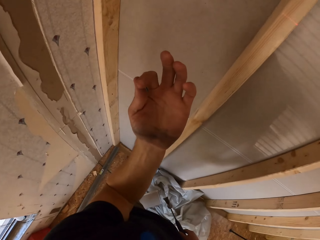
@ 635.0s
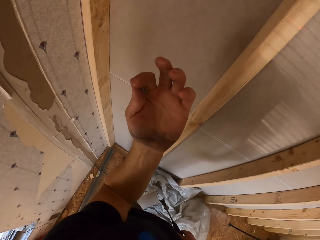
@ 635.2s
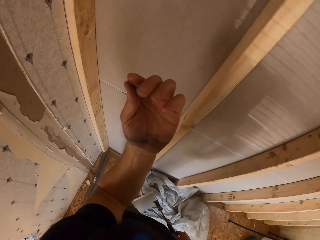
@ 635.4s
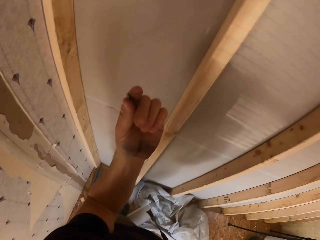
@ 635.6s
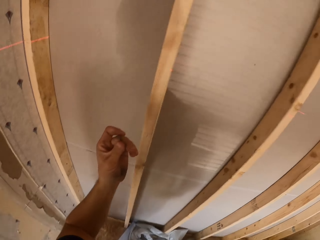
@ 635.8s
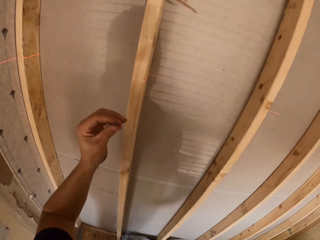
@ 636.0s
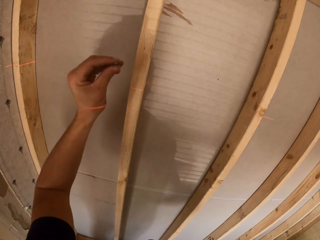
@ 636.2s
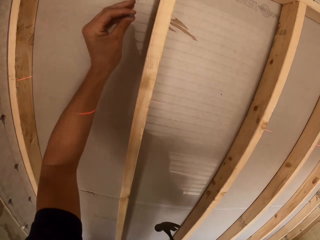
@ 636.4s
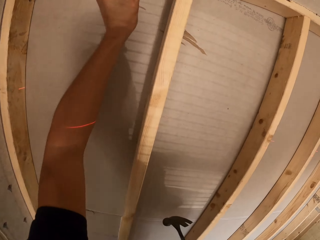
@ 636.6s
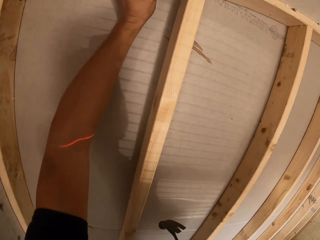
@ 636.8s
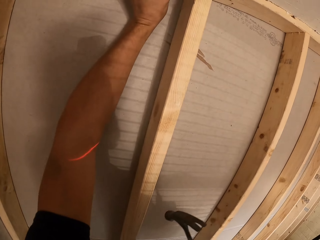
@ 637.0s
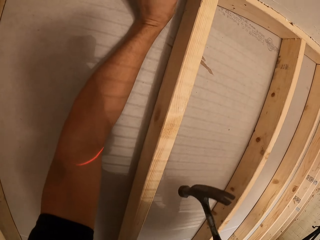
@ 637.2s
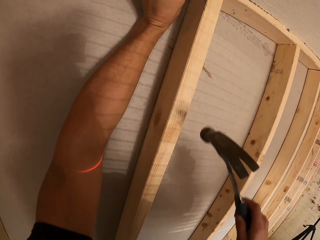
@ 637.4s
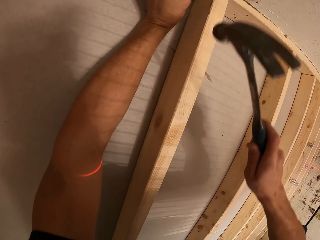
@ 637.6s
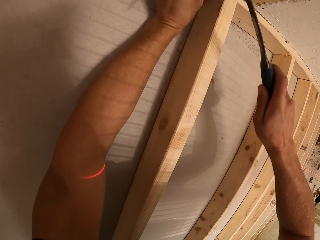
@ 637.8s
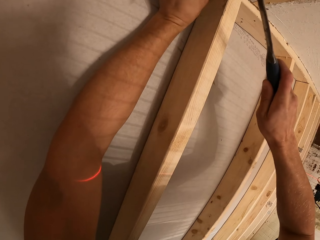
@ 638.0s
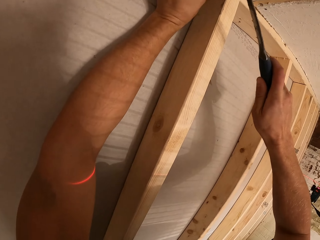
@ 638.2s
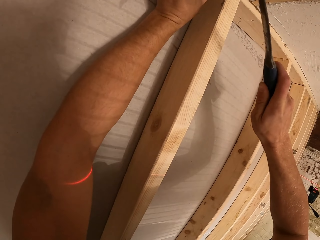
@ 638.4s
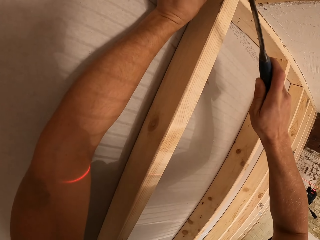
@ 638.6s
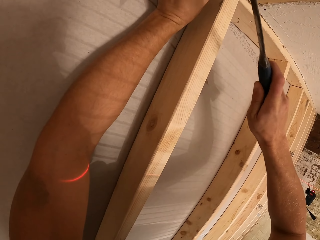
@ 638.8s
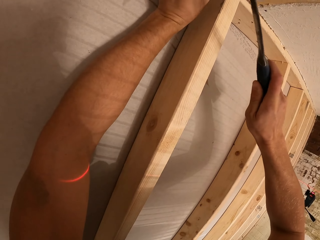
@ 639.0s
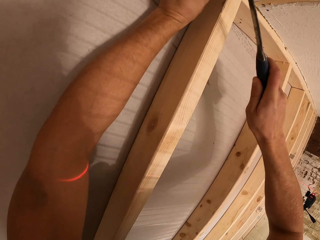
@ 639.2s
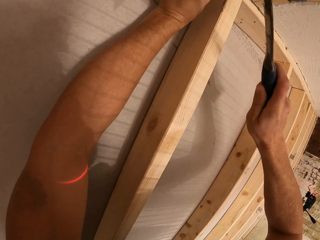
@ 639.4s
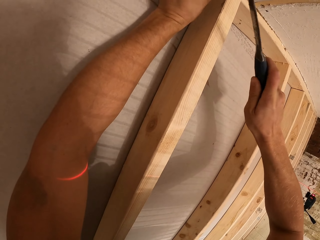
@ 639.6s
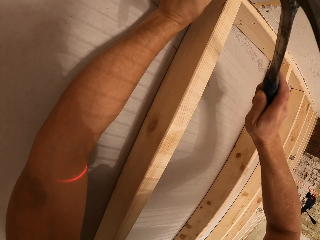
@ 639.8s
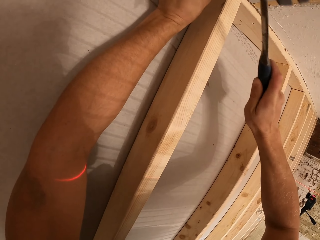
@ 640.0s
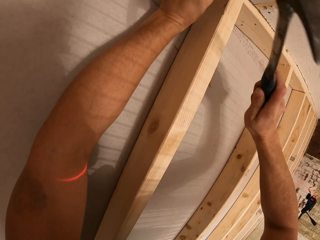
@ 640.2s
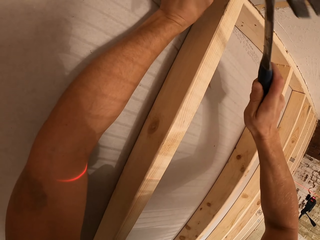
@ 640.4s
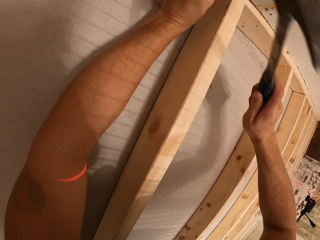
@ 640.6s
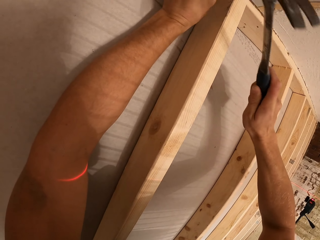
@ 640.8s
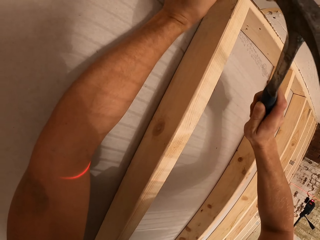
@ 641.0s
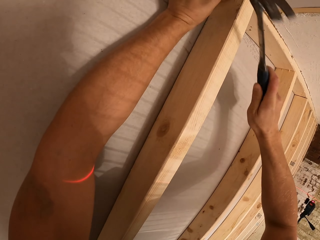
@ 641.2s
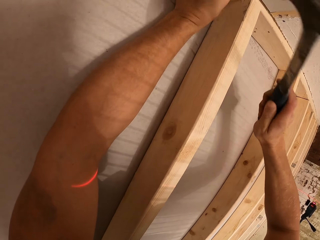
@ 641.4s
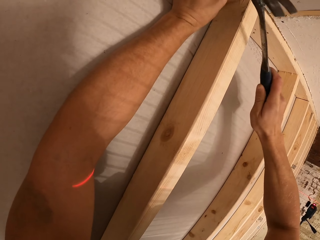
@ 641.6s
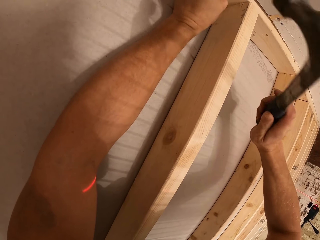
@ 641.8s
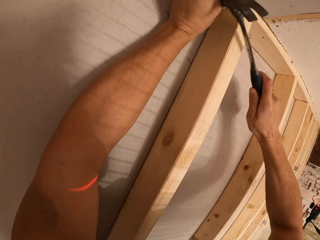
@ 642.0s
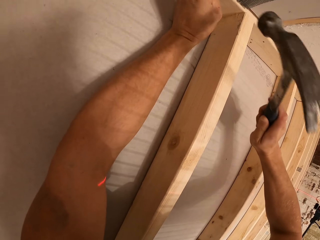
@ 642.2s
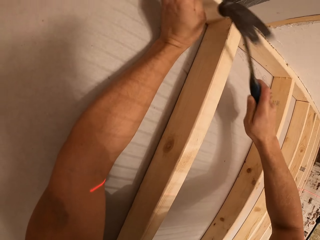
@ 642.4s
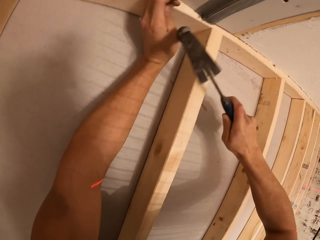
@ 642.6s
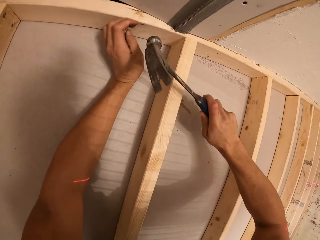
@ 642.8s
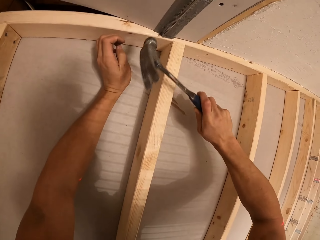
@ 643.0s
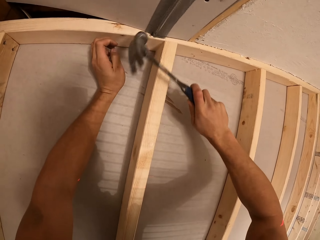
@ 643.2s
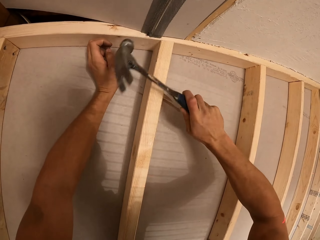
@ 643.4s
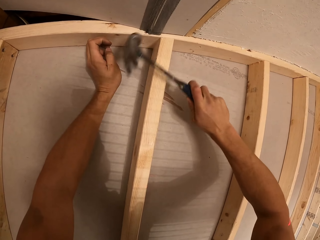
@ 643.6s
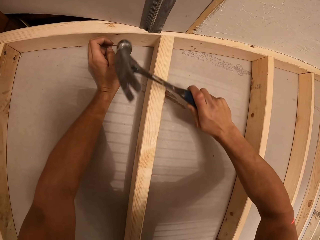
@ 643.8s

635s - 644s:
The camera wearer adjusts a nail. He holds the nail on his hand. He hits the nail on the stainless steel wire on the ceiling with a hammer.

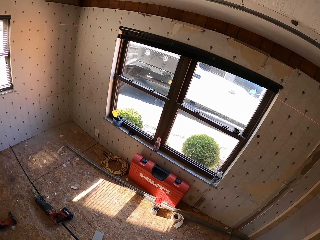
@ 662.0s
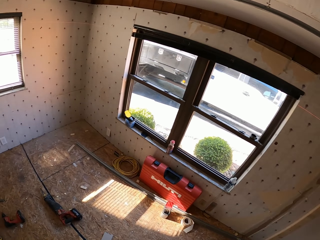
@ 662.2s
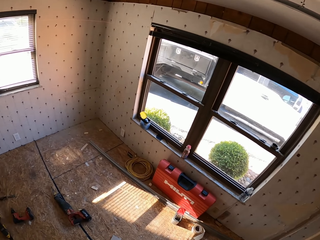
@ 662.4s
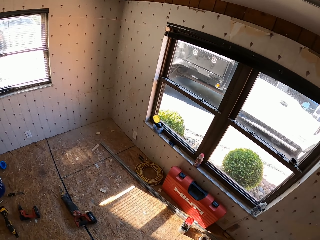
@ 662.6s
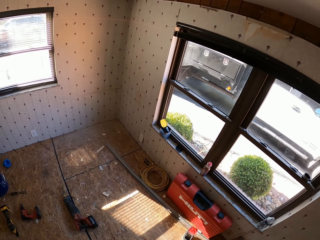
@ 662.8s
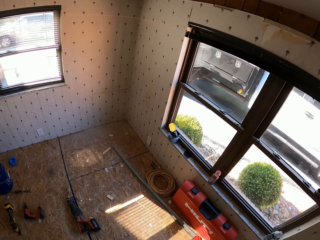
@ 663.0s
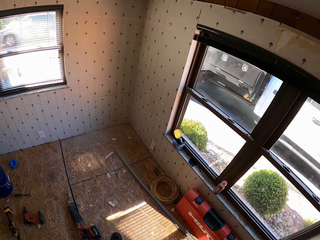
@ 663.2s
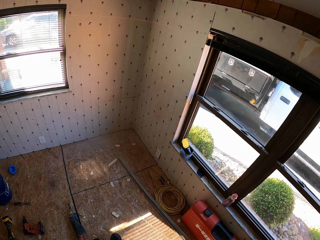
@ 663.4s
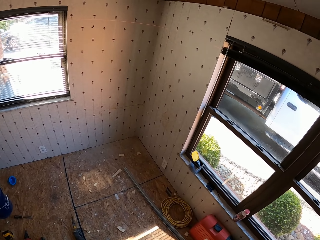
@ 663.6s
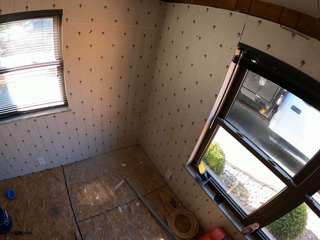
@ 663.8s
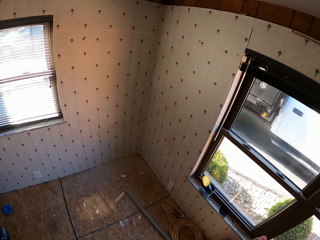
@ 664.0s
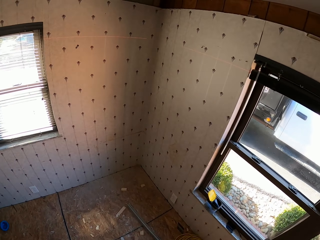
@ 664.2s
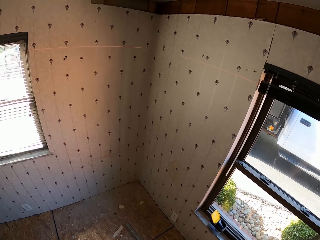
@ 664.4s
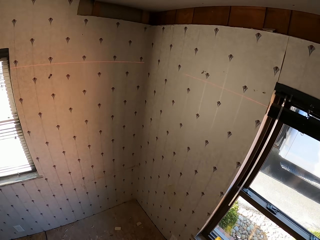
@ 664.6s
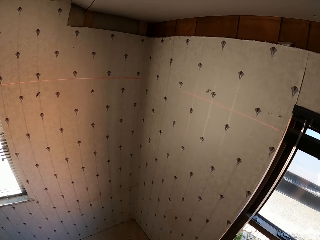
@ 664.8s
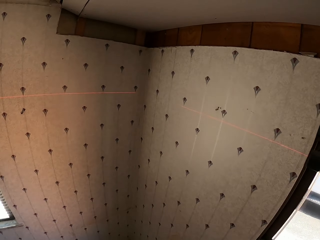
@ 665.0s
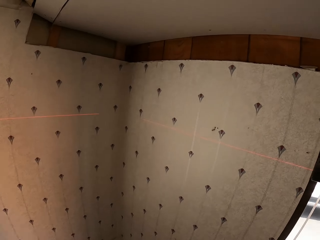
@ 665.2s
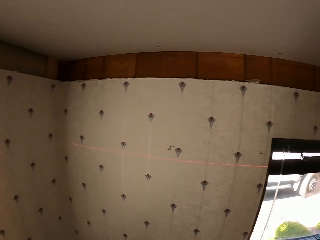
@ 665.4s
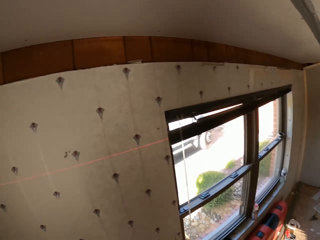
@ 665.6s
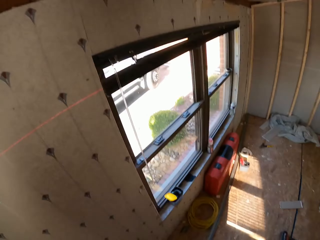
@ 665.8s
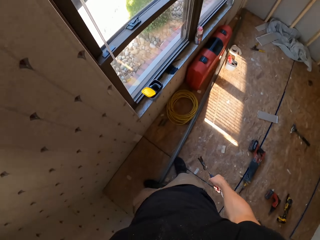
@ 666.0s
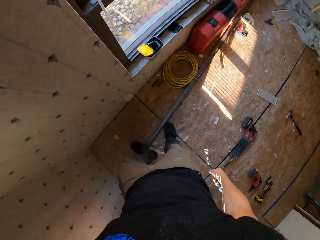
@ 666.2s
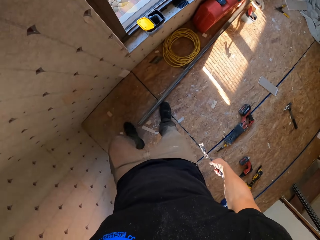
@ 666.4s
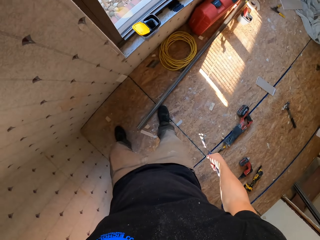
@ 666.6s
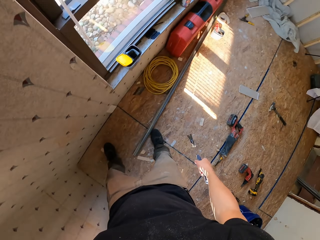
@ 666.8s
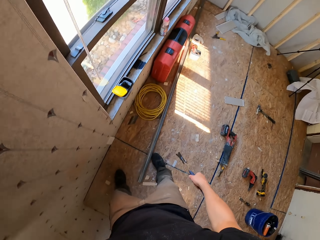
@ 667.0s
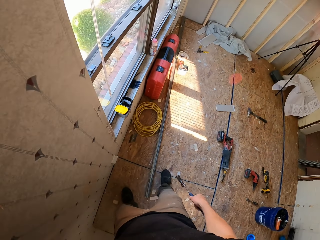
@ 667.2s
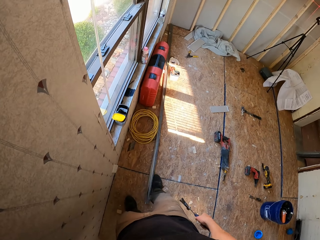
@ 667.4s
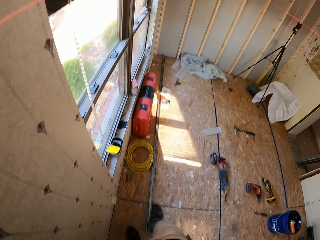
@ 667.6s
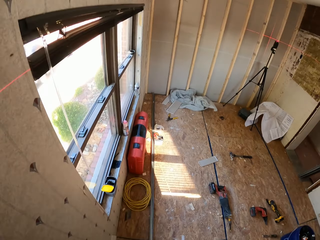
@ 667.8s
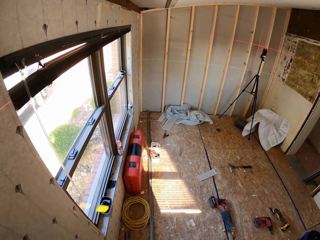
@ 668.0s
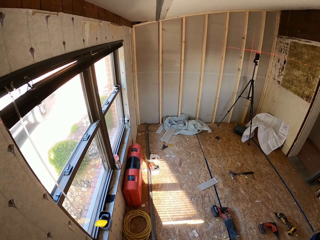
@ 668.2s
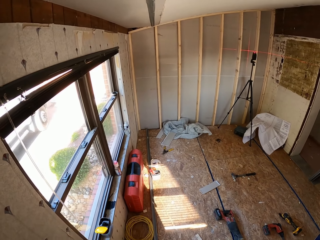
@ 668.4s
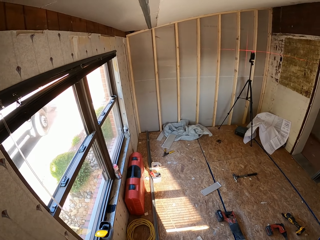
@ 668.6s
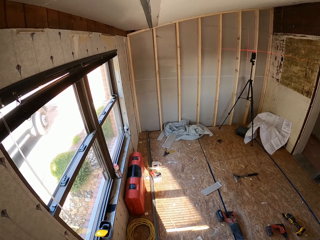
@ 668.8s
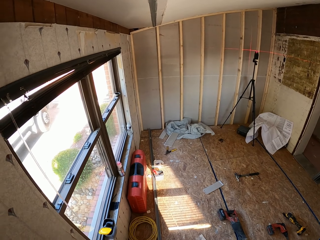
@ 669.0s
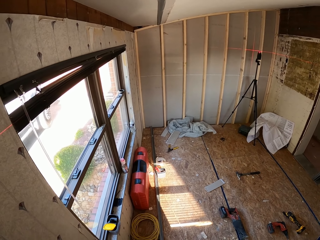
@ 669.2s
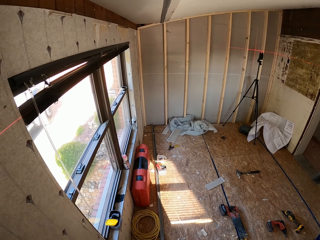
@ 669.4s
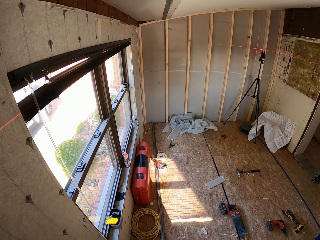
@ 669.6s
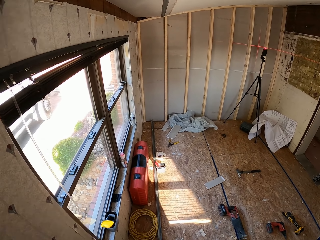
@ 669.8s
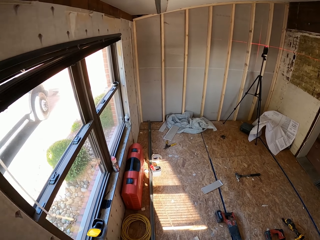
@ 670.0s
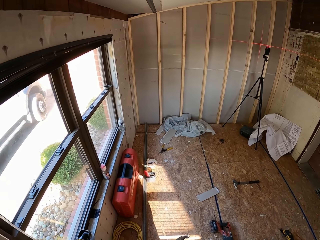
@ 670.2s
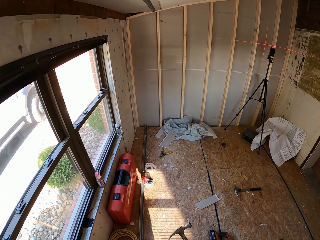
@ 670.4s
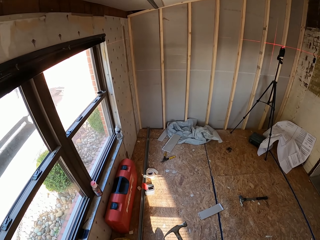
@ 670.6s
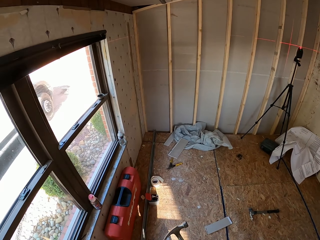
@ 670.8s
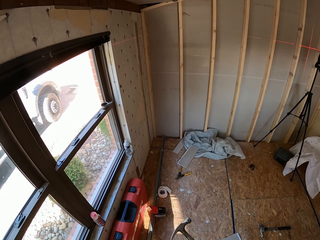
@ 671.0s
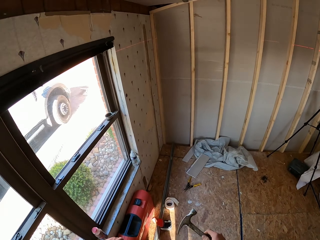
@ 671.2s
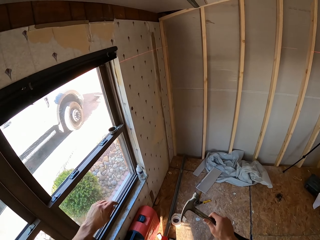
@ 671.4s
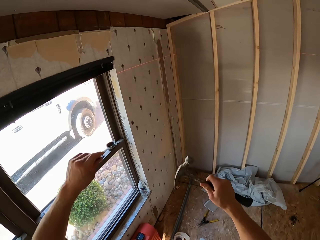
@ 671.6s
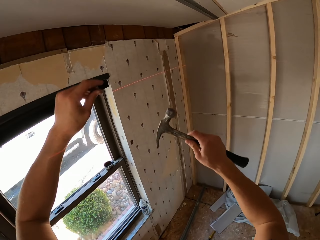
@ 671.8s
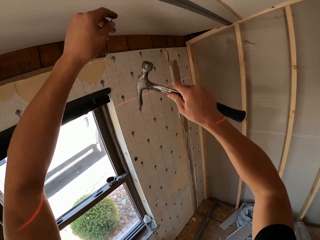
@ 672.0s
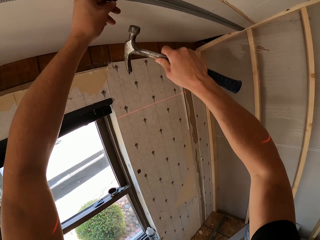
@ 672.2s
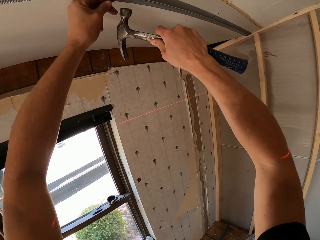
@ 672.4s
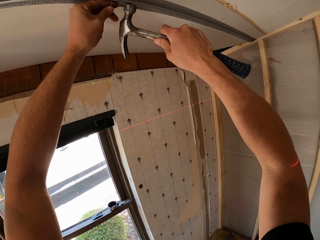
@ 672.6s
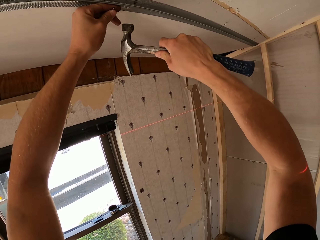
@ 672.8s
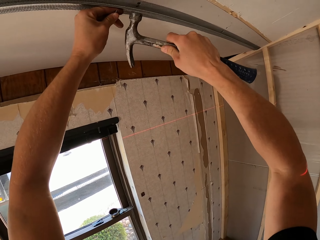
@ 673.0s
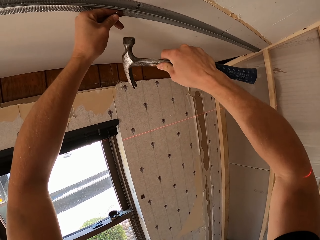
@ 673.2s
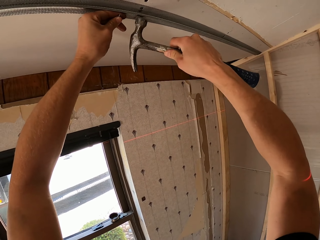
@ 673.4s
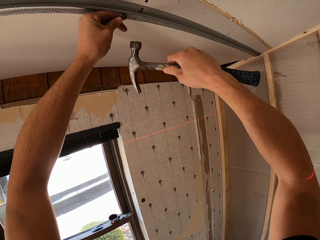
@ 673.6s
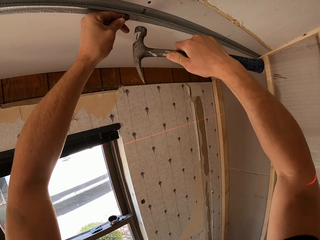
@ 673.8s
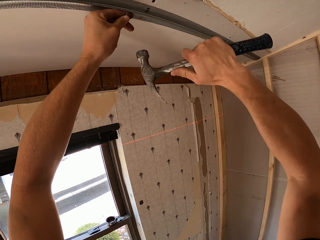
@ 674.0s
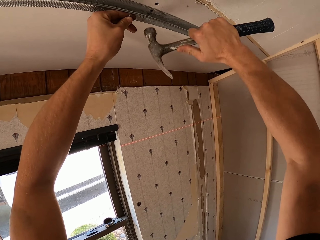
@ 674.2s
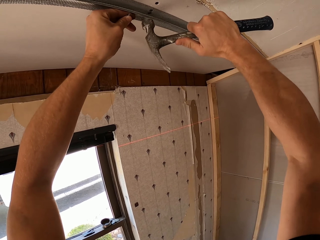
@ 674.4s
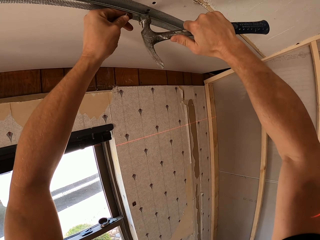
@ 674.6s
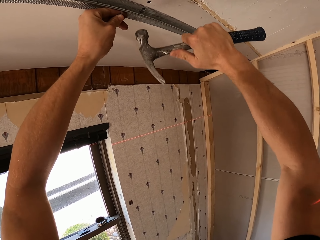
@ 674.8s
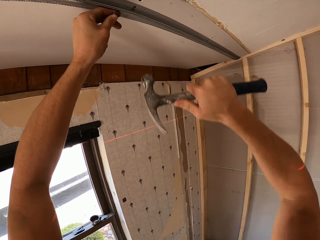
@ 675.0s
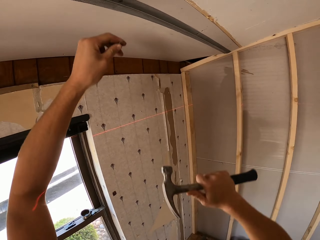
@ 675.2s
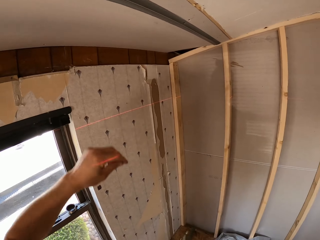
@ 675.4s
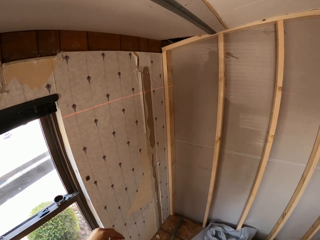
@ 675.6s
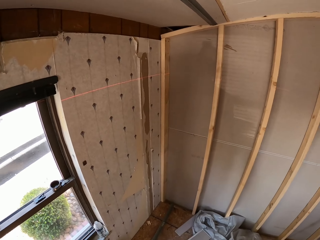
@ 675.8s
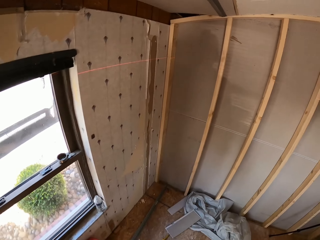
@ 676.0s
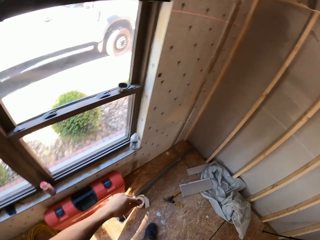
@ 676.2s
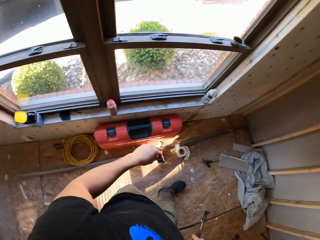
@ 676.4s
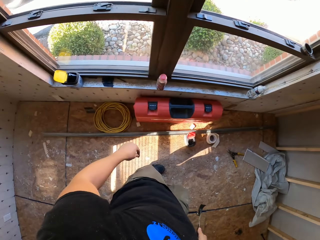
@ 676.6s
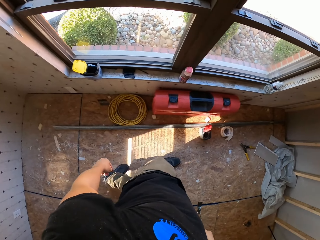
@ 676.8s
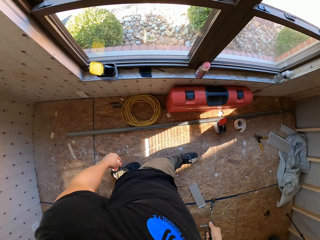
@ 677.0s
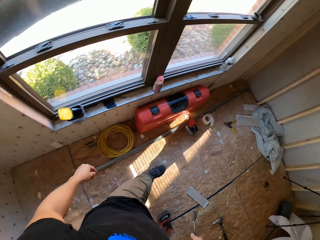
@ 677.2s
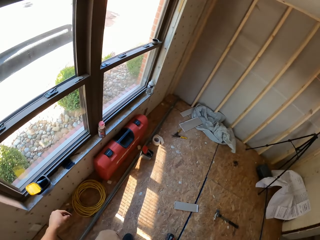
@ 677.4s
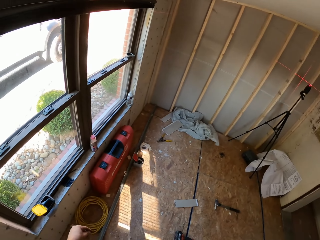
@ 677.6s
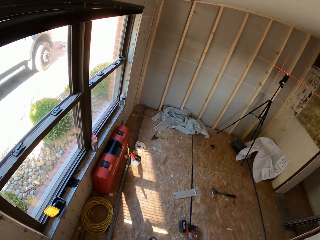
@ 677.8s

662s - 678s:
The camera wearer walks around in the room. He looks around in the room. He walks around in the room. He places the nail on the stainless steel wire on the ceiling. He hits the stainless steel wire on the ceiling with a hammer. He removes his hand from the ceiling. He walks back in the room.
